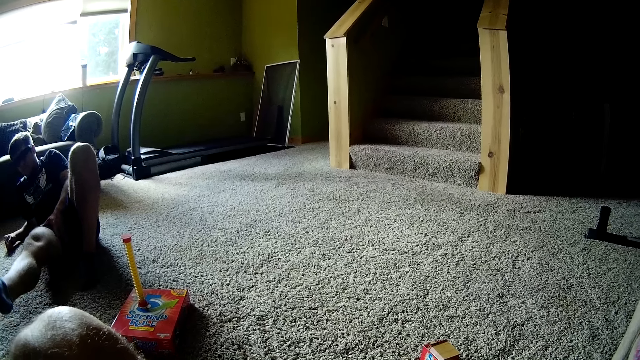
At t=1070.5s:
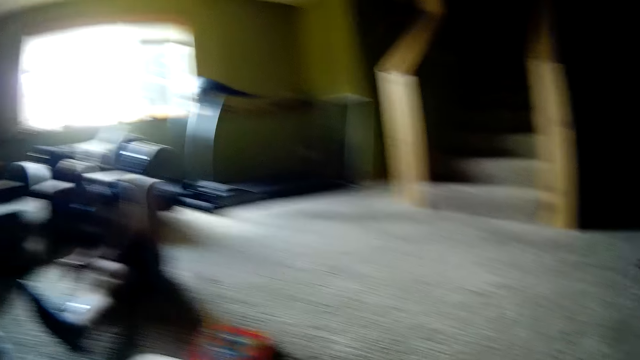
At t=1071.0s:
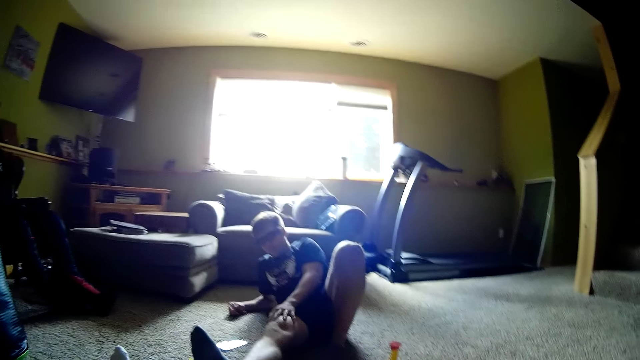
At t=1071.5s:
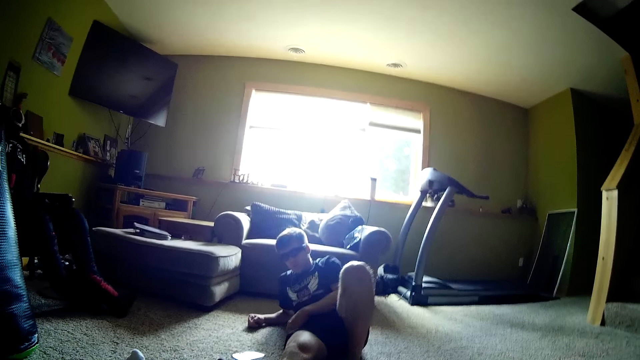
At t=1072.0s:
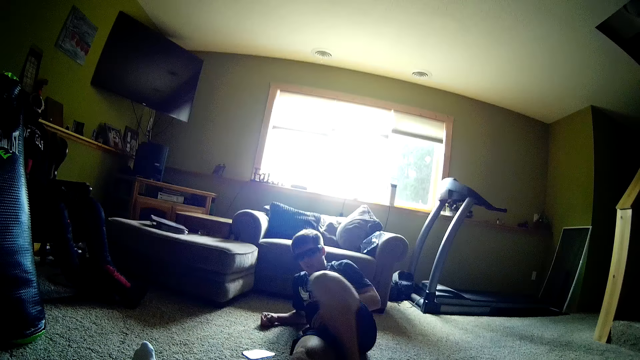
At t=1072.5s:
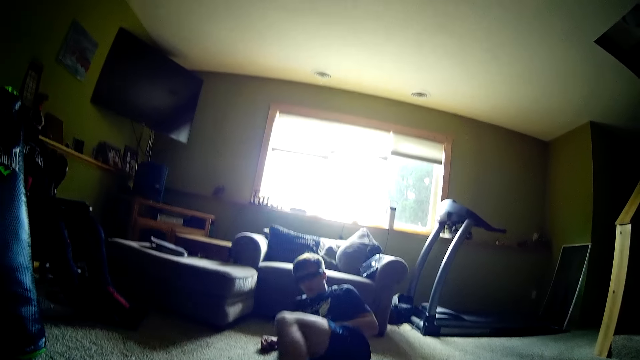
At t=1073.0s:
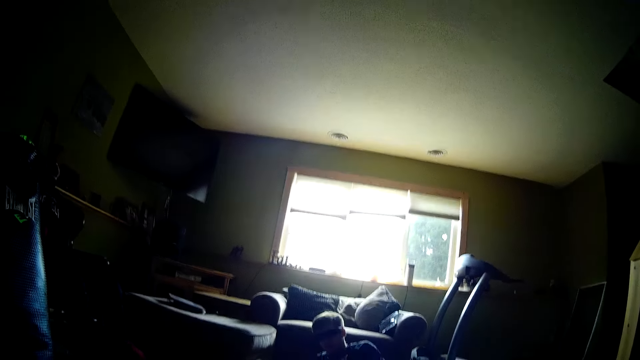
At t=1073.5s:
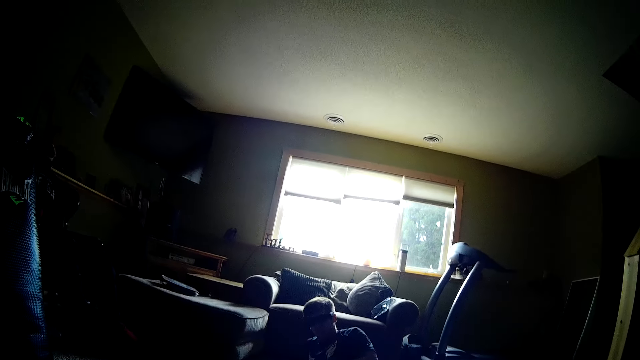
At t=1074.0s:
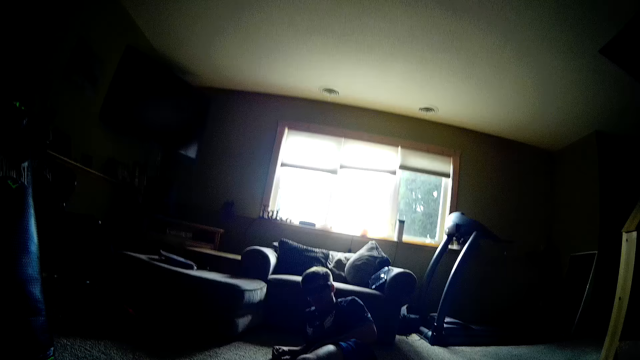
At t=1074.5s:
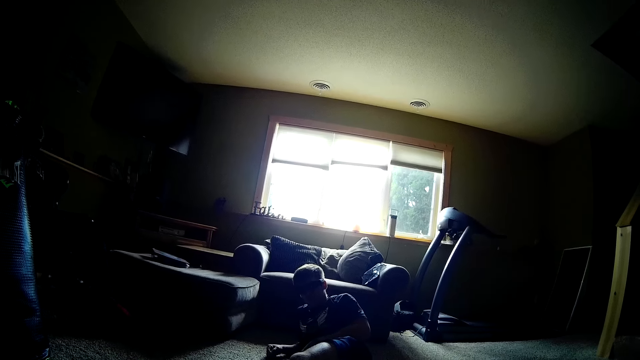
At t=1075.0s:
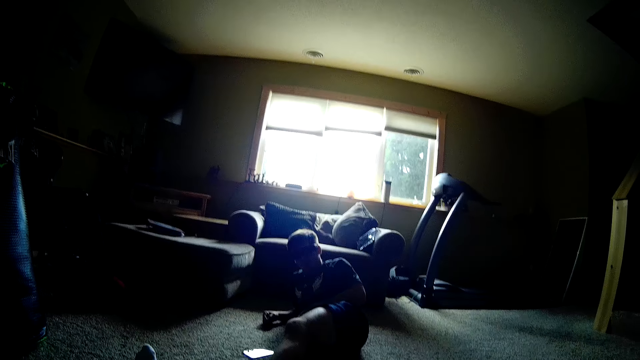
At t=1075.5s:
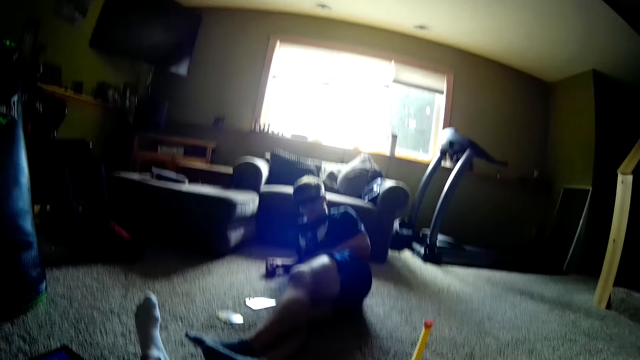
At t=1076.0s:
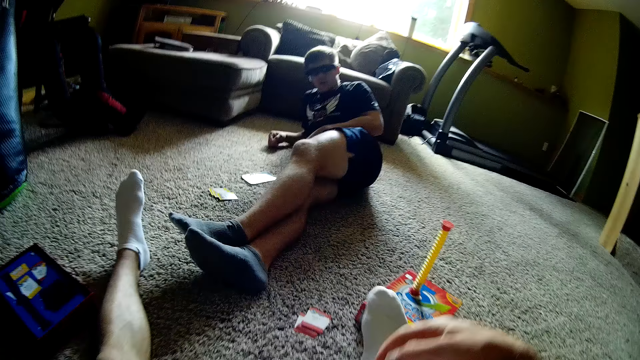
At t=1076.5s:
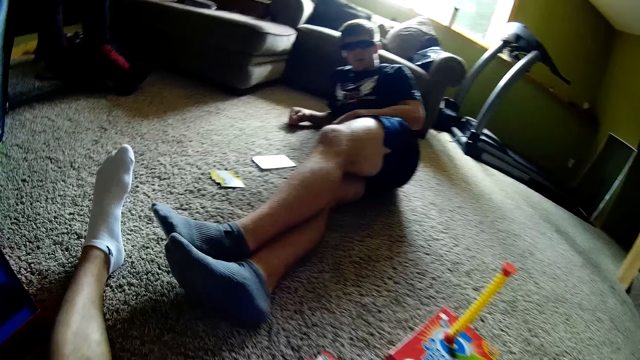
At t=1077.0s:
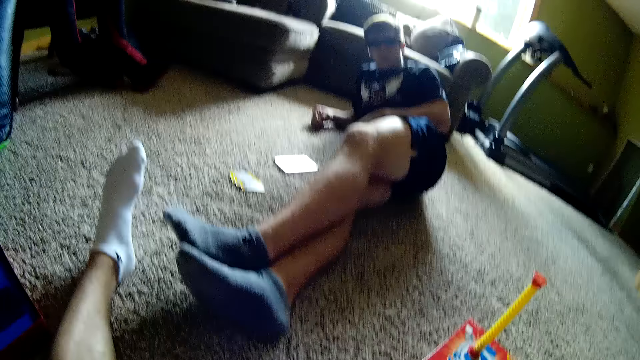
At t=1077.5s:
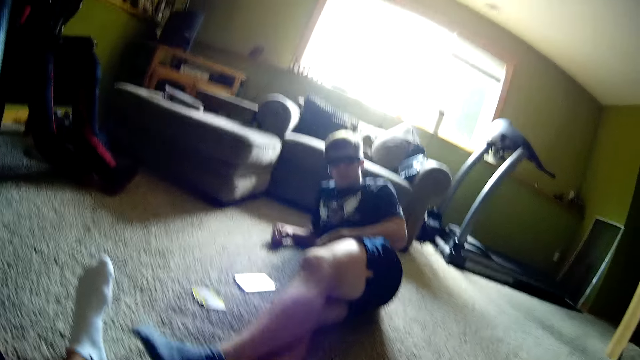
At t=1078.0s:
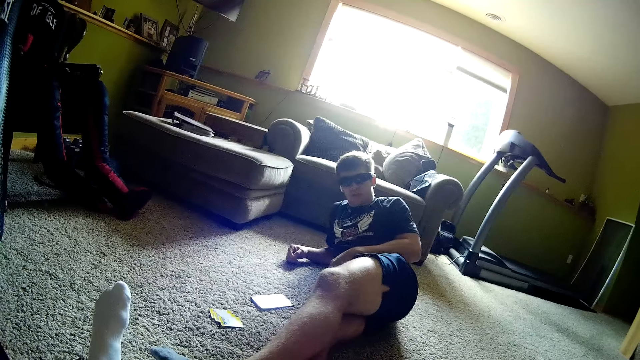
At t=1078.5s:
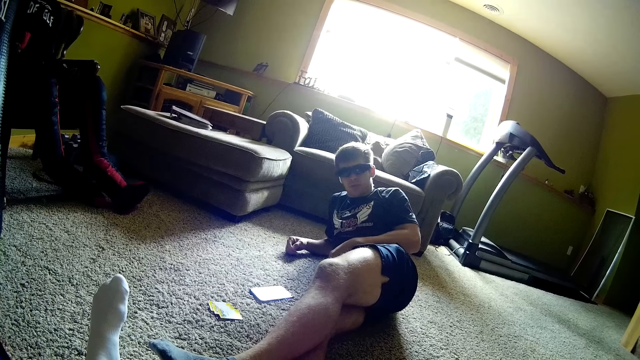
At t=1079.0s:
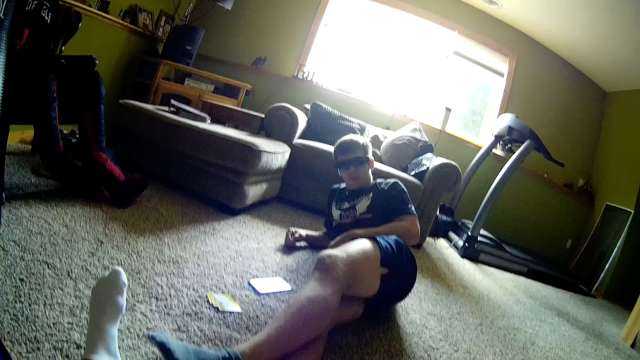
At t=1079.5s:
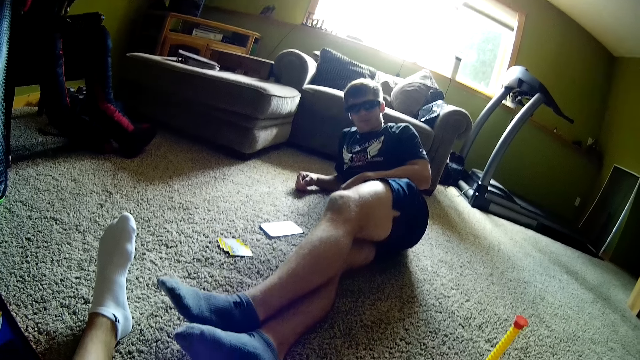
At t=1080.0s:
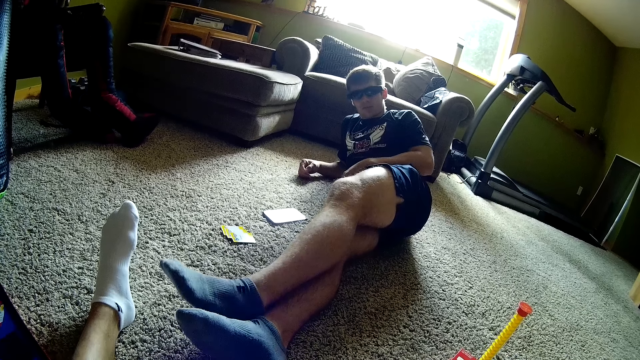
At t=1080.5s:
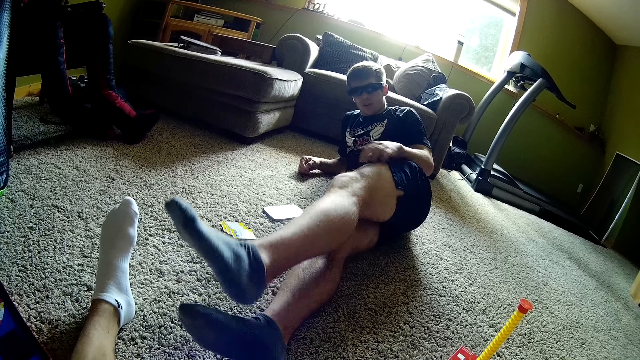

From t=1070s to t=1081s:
A person raises up his leg. The camera wearer looks around. They take the question card.

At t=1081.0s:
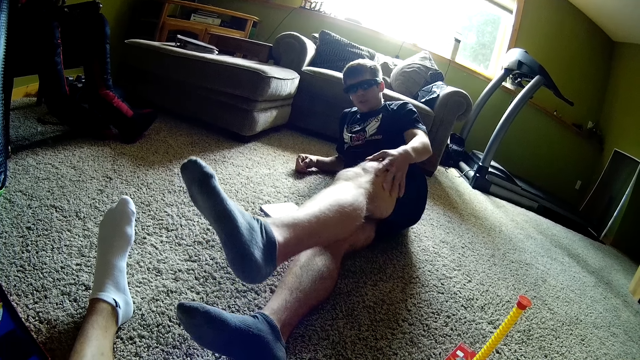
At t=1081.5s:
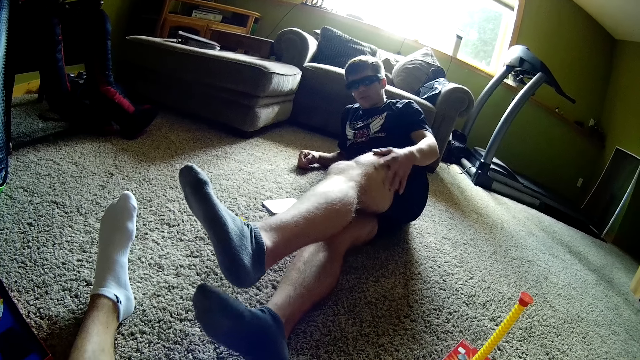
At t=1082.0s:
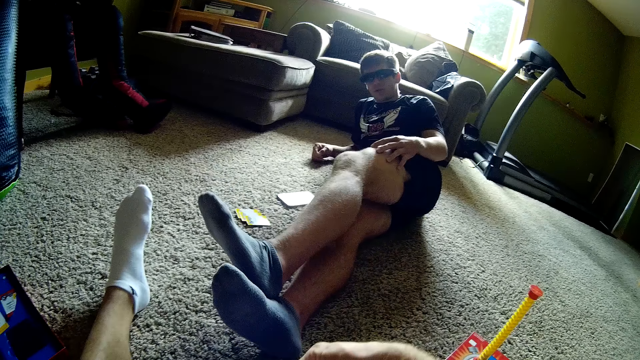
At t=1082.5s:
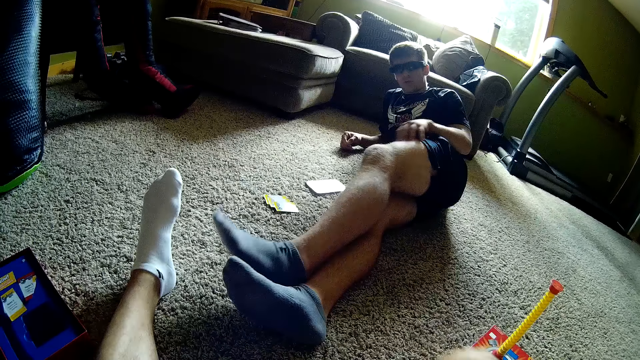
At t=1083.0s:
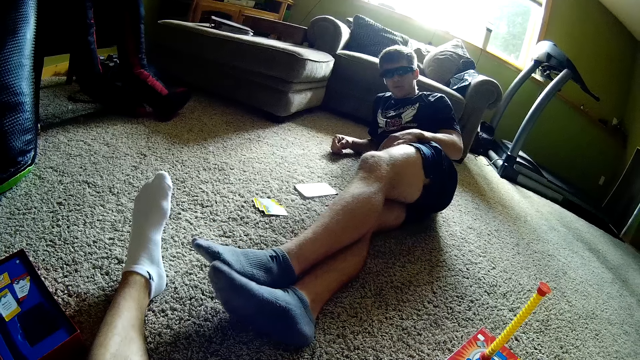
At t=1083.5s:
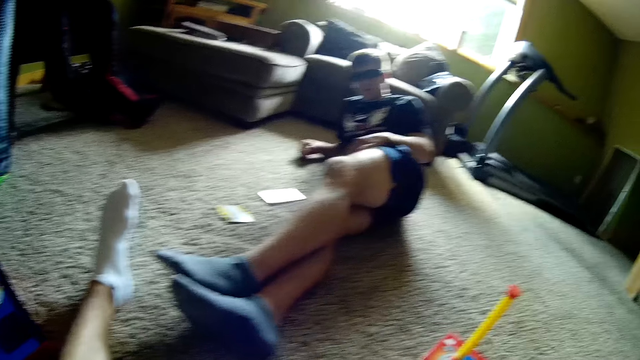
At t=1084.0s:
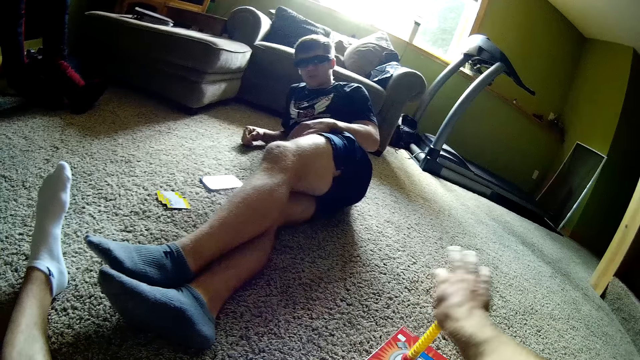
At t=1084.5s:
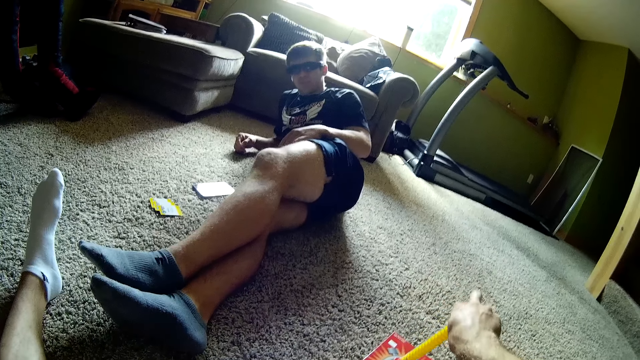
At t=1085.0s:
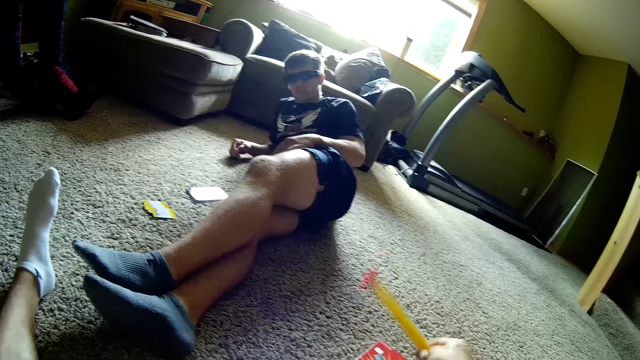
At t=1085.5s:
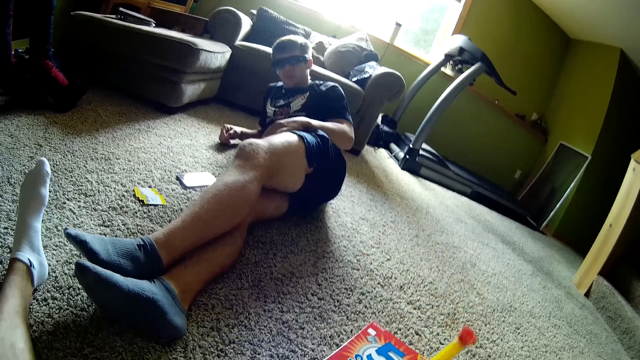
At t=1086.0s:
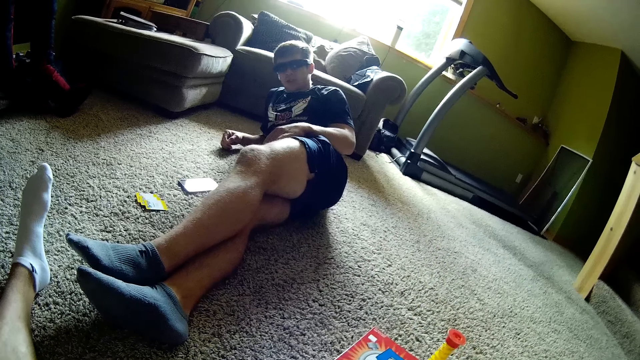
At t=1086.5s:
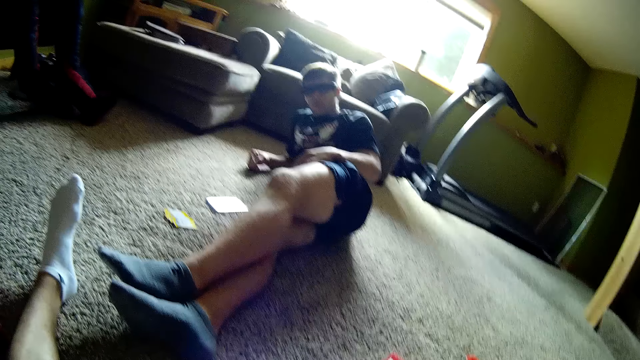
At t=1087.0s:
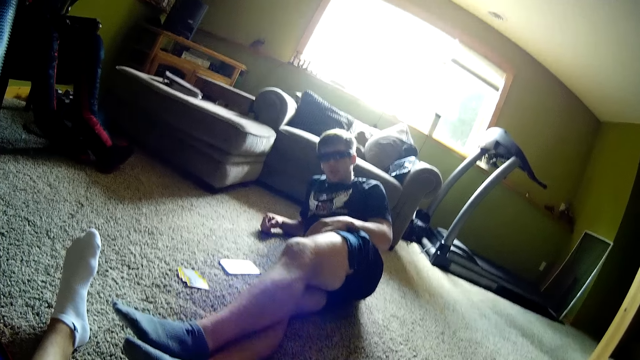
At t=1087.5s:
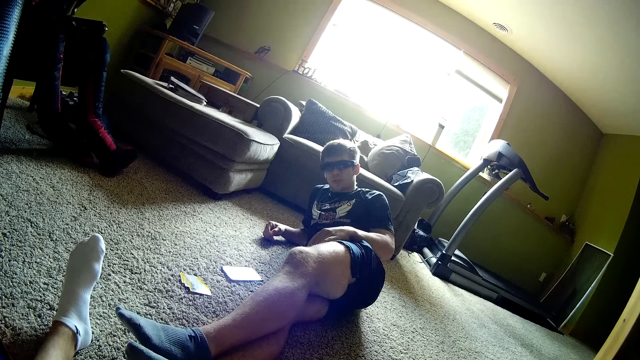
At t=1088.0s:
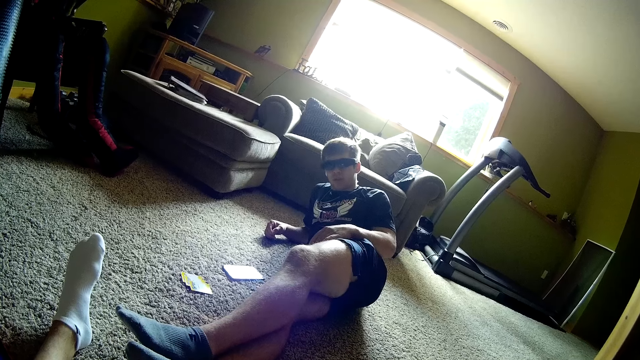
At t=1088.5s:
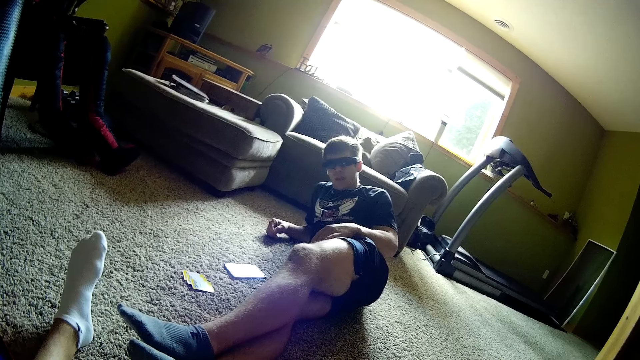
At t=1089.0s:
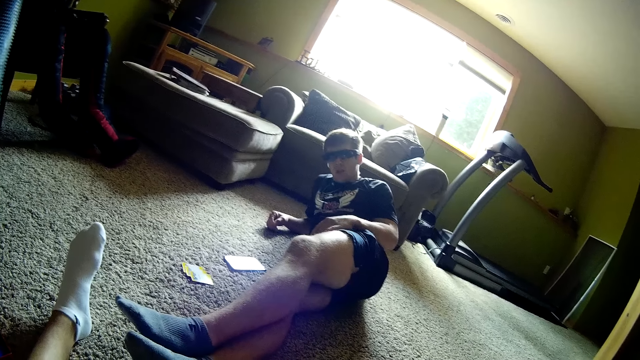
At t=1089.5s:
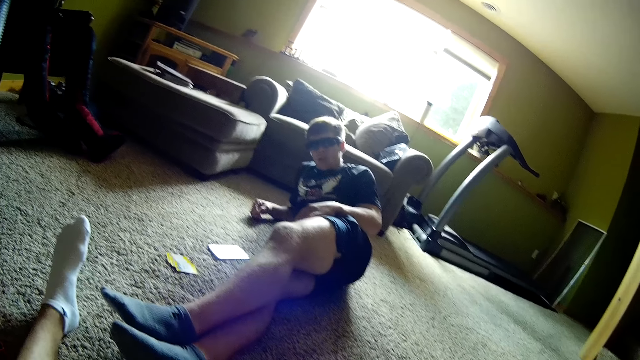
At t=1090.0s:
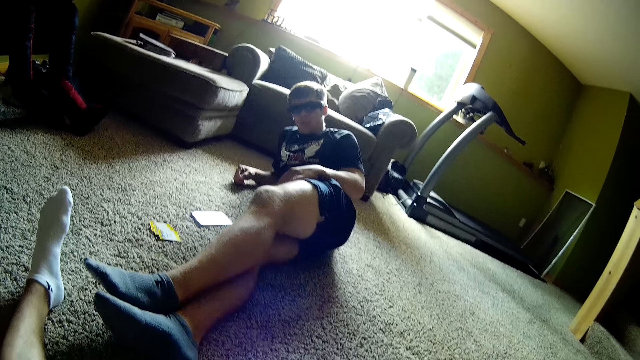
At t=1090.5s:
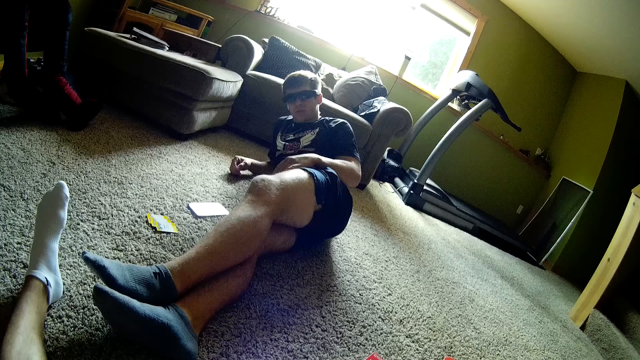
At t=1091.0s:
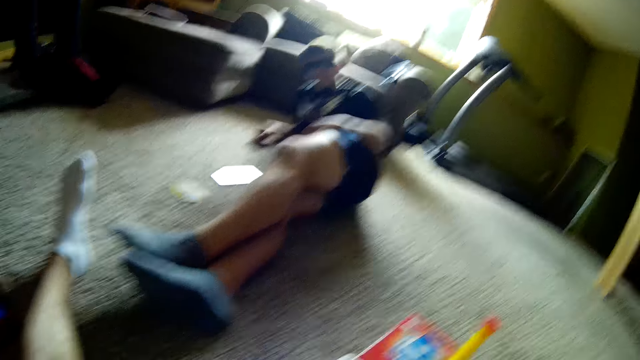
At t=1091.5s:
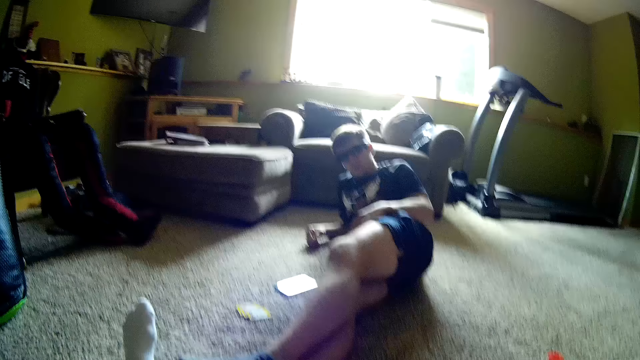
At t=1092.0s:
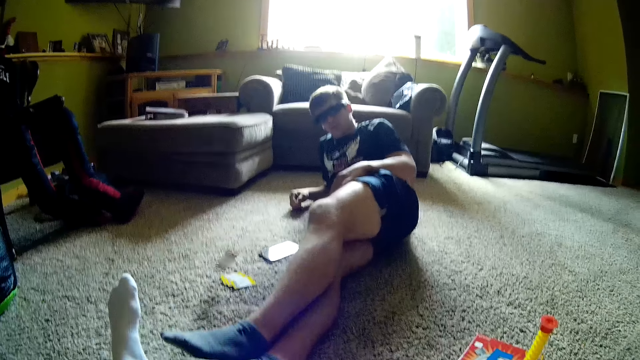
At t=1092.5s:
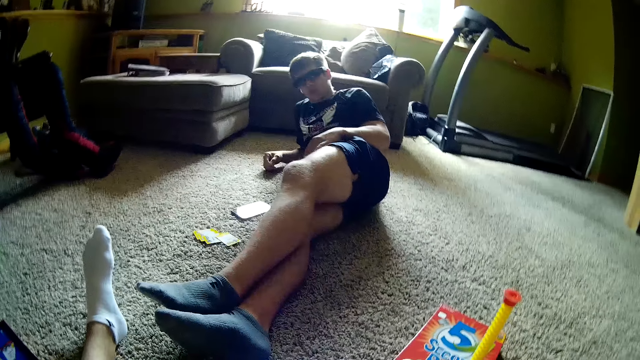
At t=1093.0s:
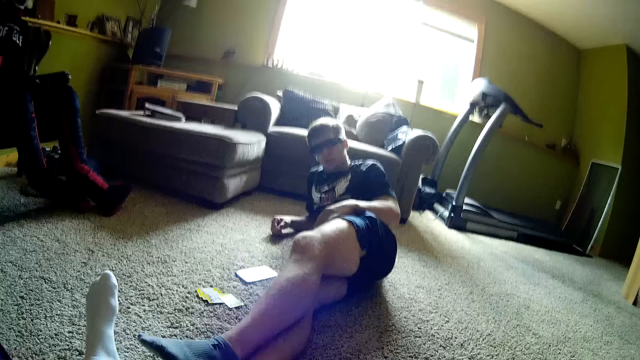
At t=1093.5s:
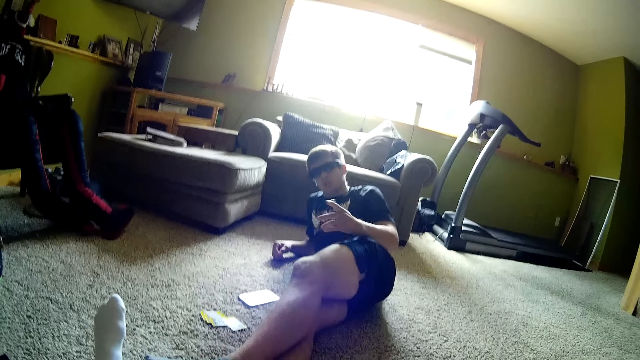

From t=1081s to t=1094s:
The camera wearer asks the question. They hold the tube and turn the tube. A person replies to the question. The camera wearer throws the playing card down.
